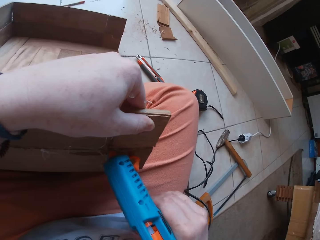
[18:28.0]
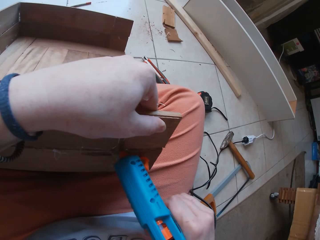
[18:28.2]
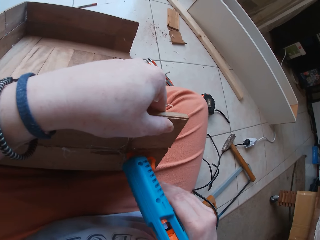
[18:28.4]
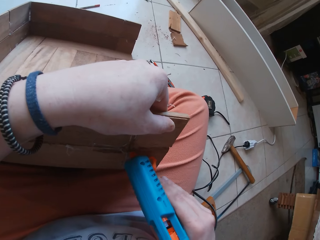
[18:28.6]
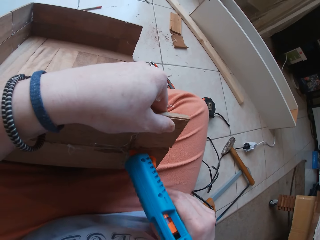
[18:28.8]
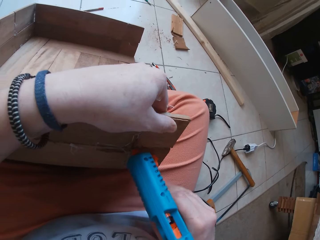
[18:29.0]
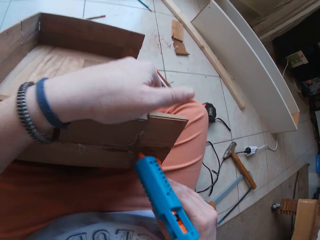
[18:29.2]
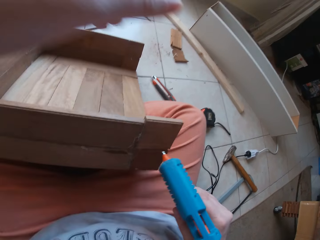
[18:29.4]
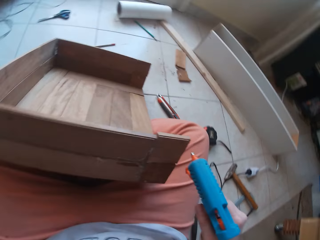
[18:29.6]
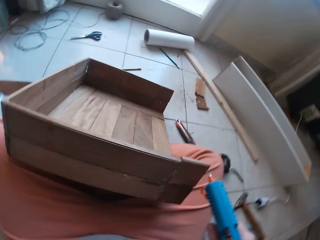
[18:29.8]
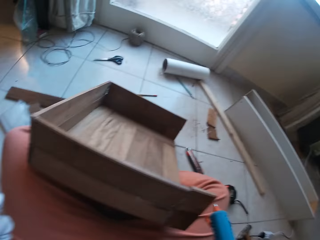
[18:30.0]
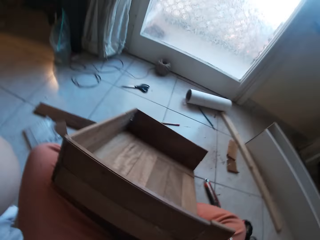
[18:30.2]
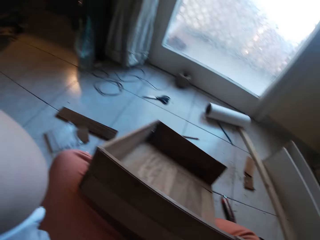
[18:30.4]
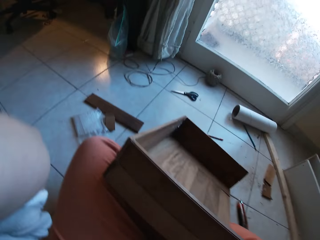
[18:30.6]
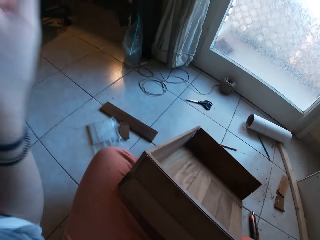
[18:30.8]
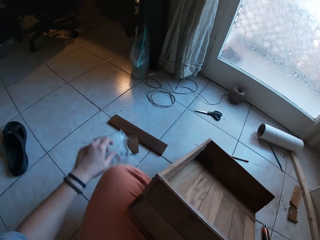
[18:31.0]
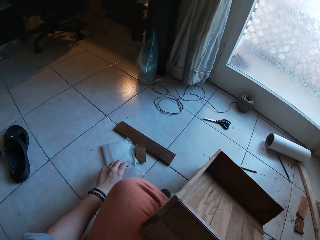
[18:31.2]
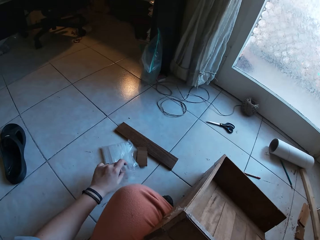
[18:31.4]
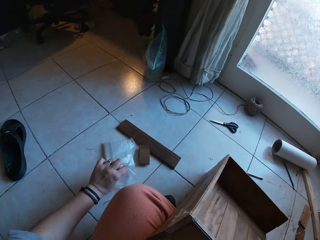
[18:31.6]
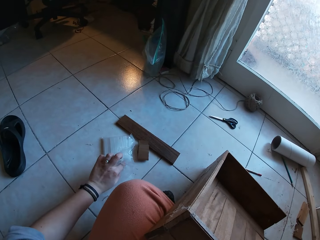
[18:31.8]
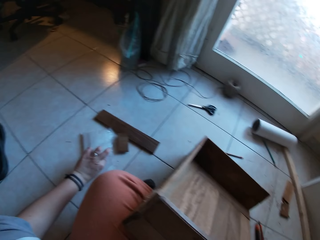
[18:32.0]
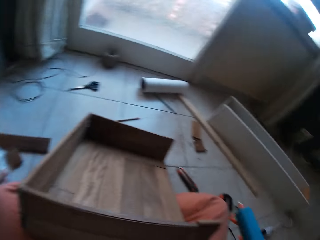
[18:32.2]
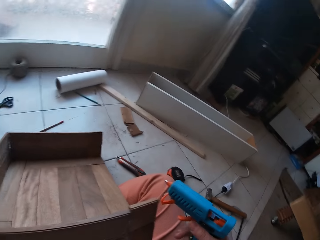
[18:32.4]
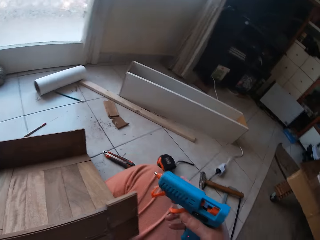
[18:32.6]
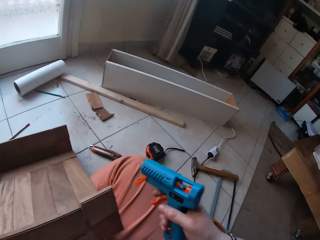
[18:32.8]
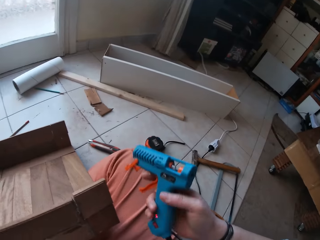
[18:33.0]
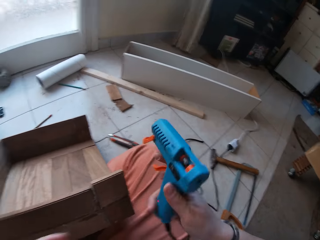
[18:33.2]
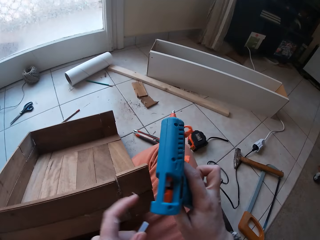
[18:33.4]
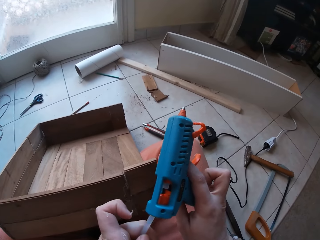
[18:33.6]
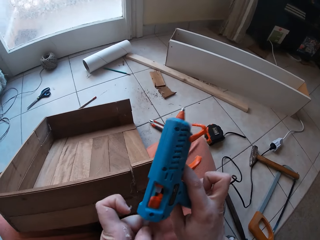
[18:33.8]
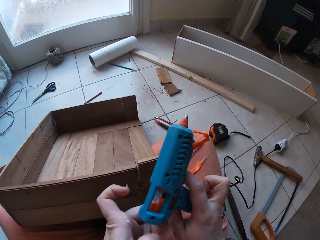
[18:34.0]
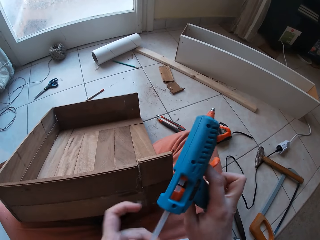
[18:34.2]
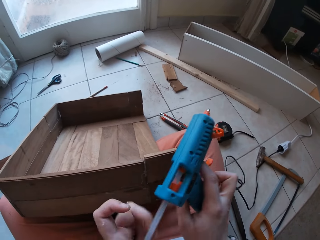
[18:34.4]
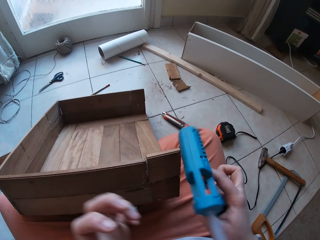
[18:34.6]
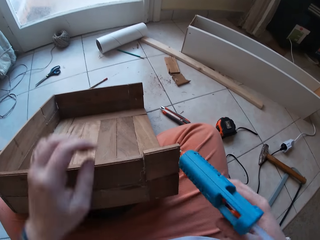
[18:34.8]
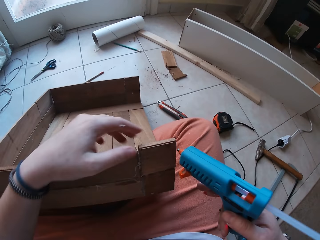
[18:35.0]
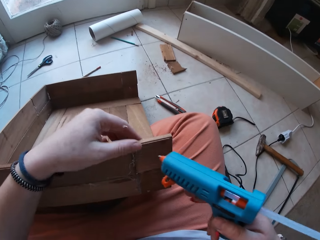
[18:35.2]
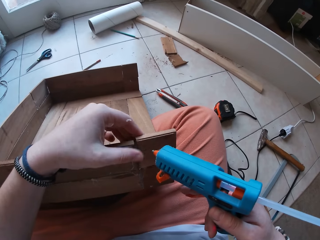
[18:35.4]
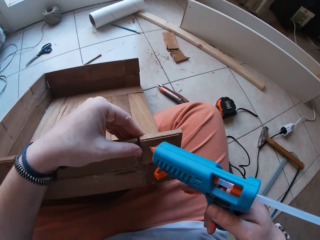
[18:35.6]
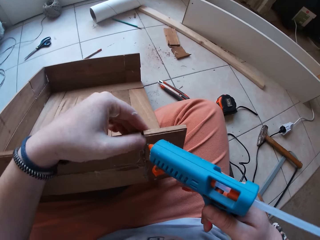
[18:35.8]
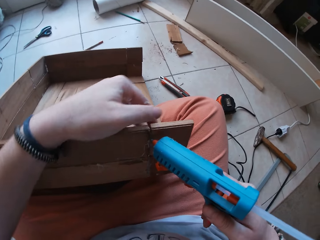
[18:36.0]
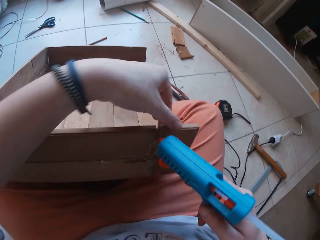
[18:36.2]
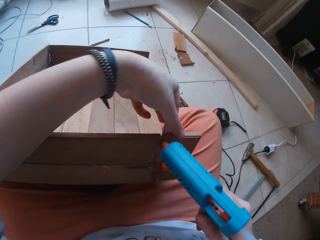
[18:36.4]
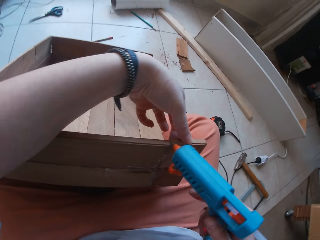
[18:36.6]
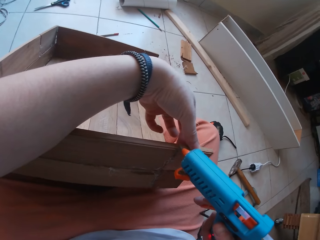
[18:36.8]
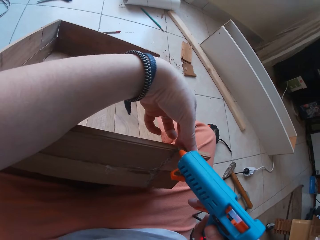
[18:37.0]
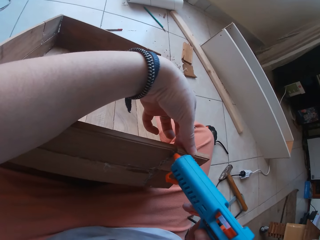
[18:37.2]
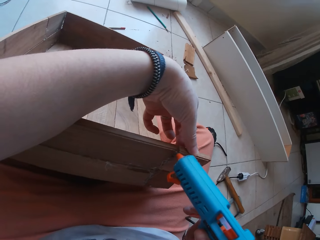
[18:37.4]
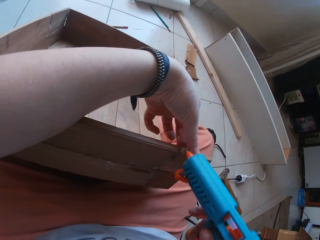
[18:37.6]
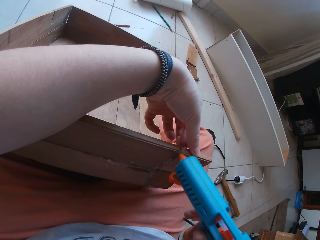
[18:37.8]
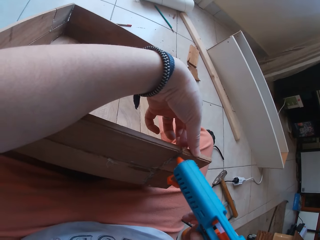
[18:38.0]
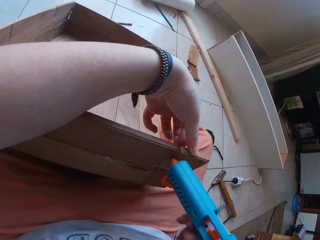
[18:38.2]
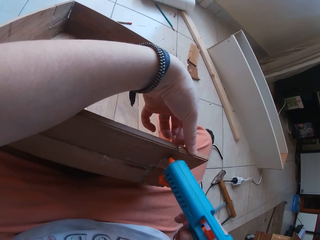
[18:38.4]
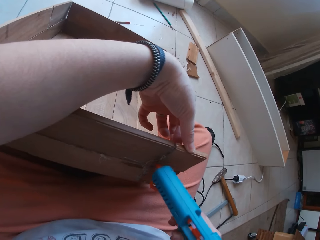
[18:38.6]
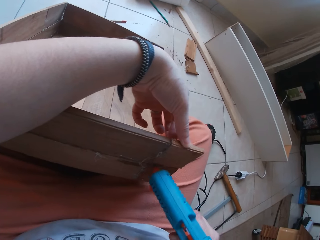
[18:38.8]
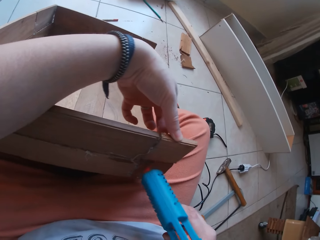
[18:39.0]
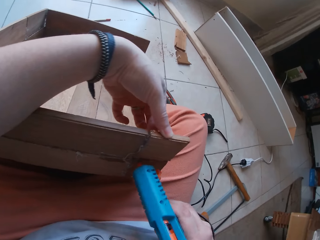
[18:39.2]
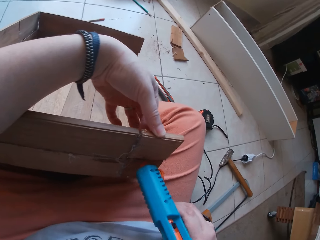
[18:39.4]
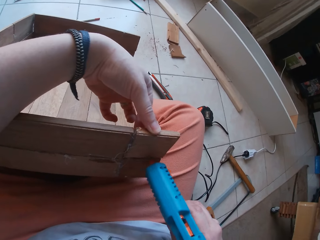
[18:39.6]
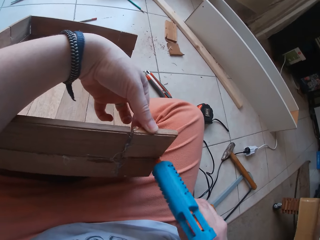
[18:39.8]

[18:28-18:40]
The camera wearer removes her left hand from the pieces of wood. She removes the glue gun from the pieces of wood with her right hand. She lifts her hand. She scratches her face. She touches a nylon of glue sticks on the floor with her left hand. She holds a polythene. She picks up something. She inserts the glue stick in the glue gun with her left hand. She holds the pieces of wood with her left hand. She applies the glue gun on the pieces of wood with her right hand and fixes the structure.

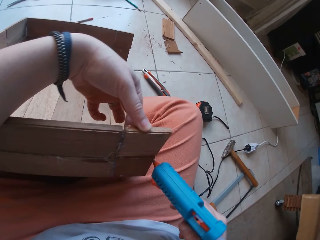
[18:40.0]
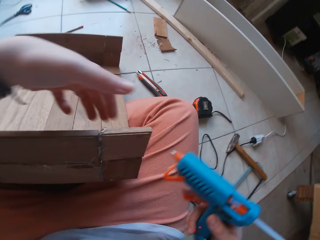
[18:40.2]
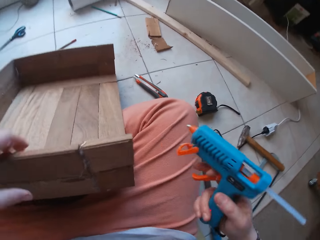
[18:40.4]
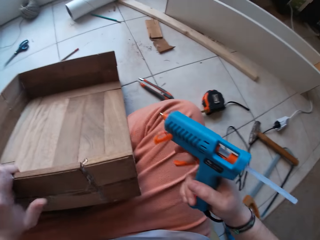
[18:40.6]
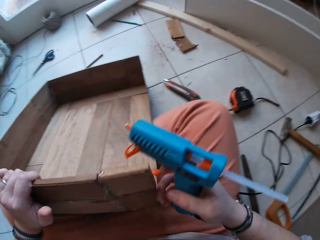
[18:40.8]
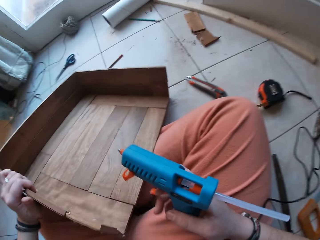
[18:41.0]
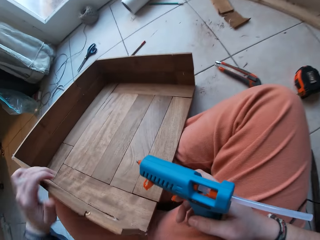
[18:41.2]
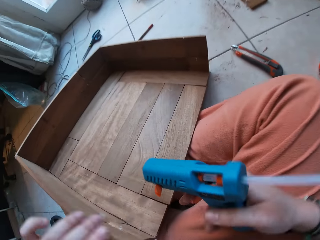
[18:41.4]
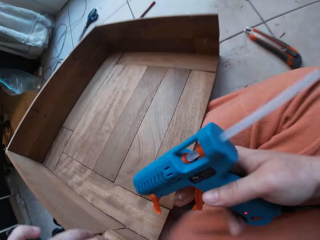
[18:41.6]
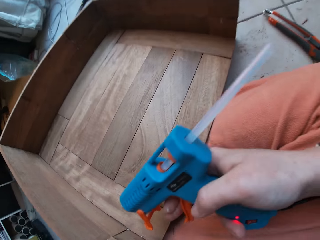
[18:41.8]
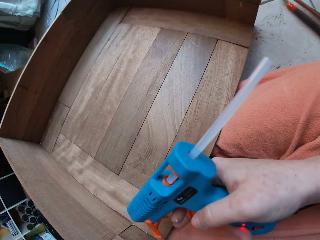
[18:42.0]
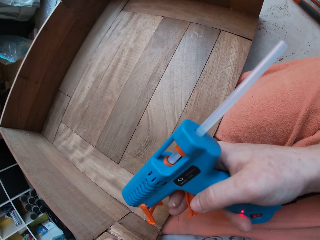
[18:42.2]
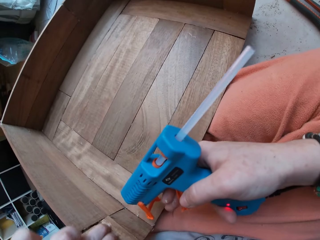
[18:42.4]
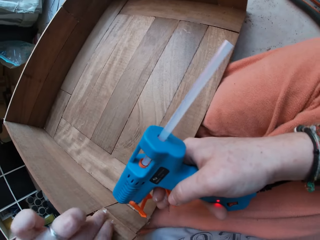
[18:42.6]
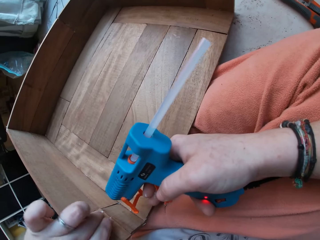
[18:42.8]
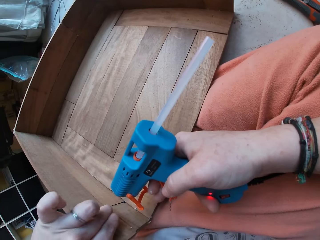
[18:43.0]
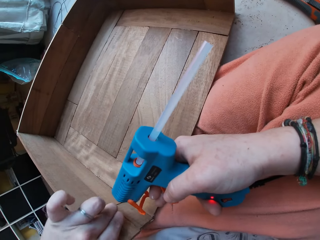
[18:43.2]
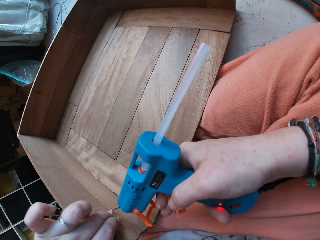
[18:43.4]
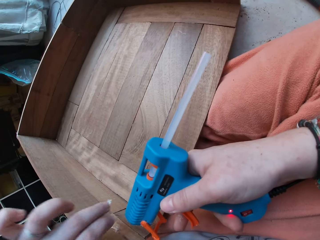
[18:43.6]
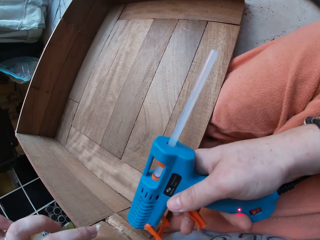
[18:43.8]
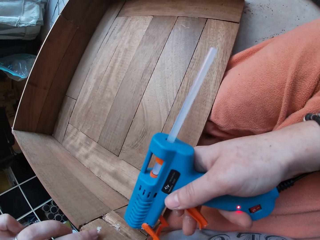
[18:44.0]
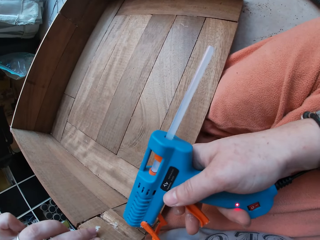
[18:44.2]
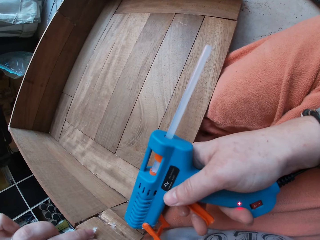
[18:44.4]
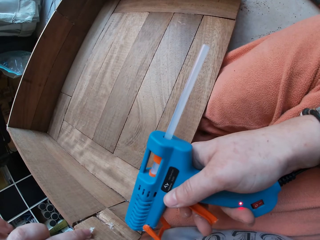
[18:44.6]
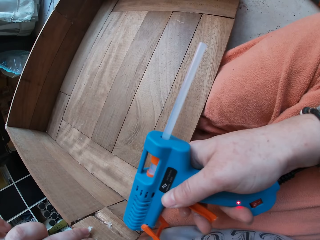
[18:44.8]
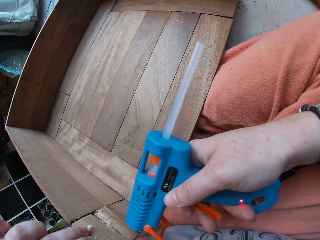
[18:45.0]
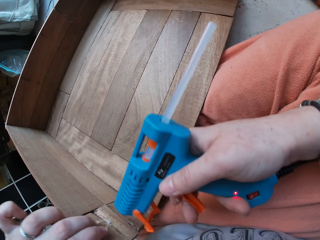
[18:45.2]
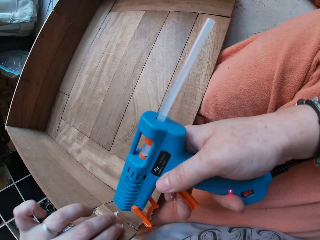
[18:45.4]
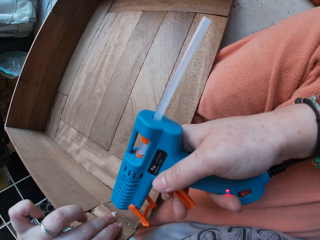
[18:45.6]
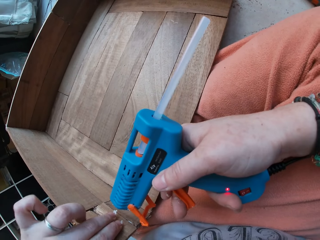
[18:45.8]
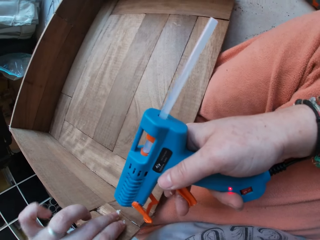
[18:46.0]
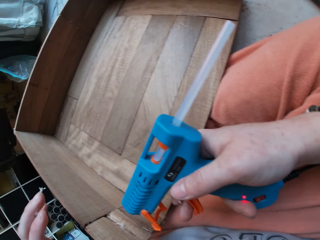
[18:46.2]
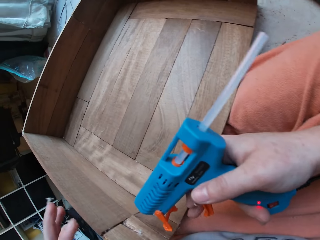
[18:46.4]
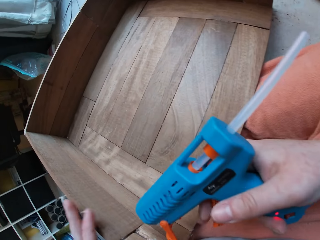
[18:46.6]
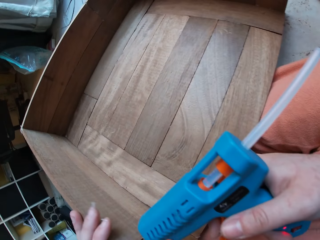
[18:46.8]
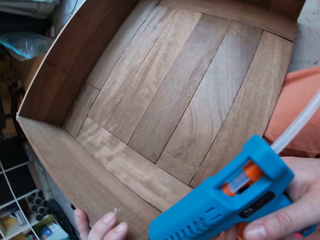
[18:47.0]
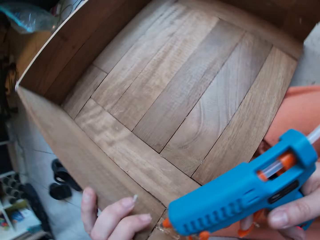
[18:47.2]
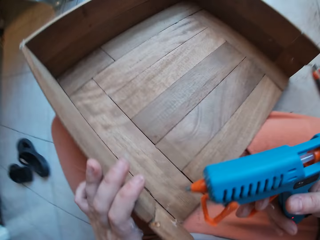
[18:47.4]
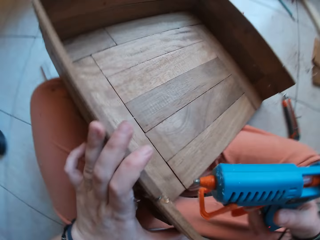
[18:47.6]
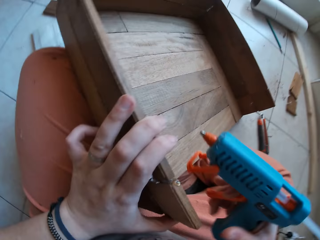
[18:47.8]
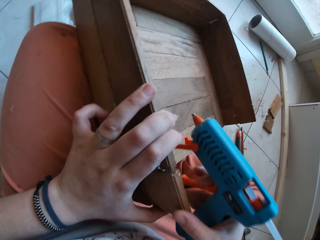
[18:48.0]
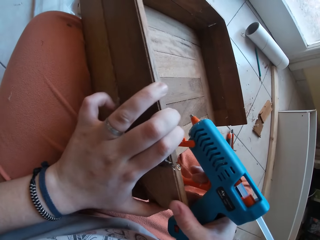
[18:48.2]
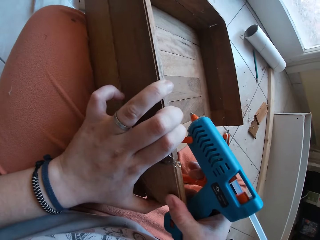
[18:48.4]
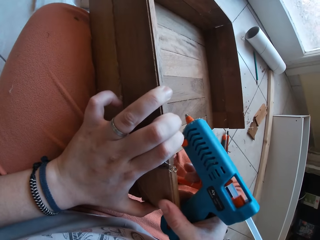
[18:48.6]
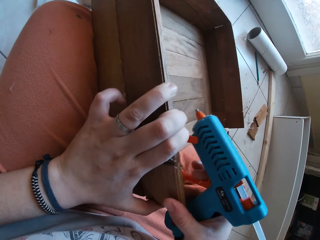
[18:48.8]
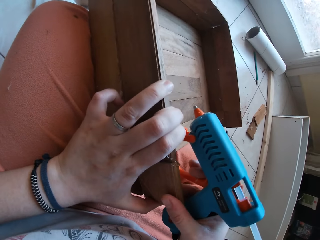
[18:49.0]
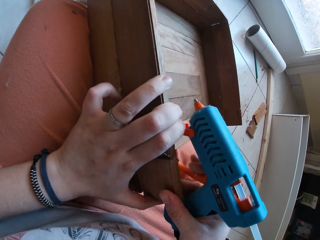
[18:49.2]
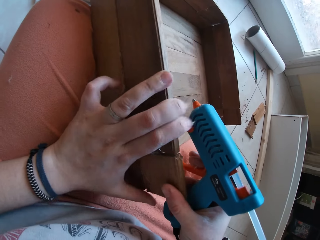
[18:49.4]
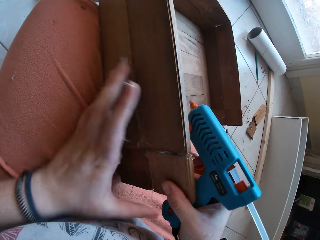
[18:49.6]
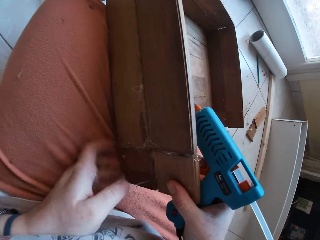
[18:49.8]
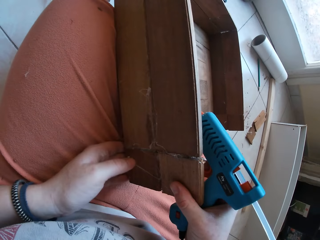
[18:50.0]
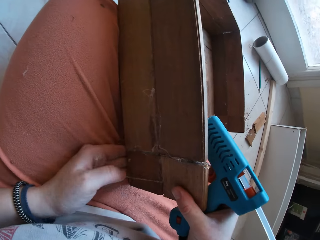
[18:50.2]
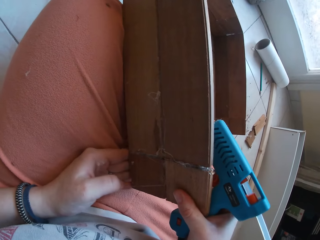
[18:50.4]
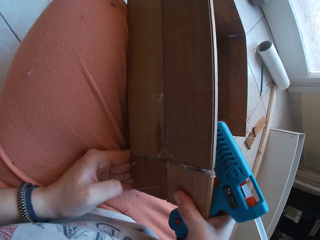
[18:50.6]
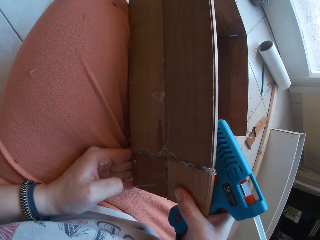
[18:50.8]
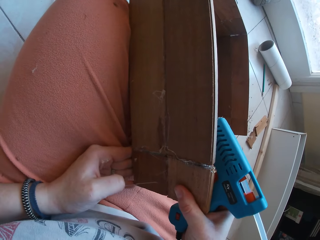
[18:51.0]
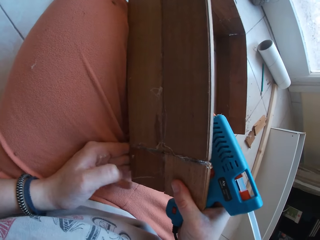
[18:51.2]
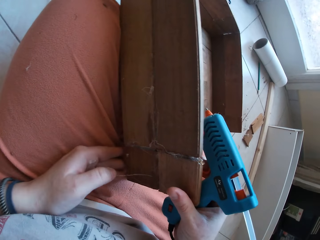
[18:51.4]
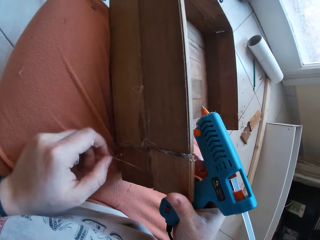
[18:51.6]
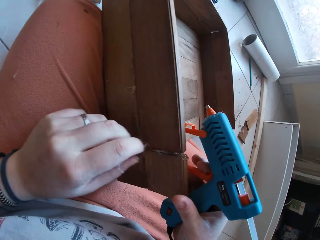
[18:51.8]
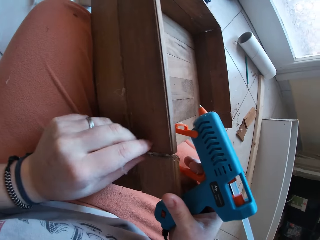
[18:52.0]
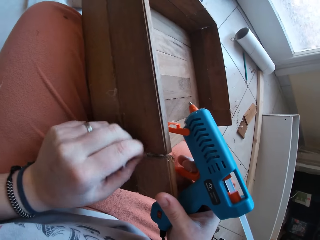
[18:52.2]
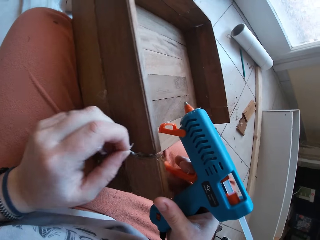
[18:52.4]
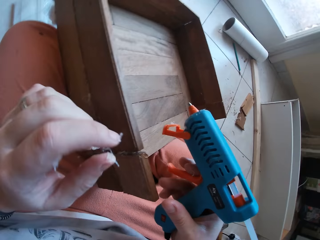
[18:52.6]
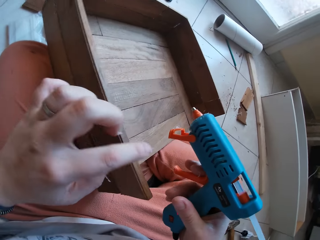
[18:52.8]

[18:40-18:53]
The camera wearer removes the glue gun from the pieces of wood with her right hand. She removes her left hand from the pieces of wood. She holds the pieces of wood with her left hand. She fixes the structure. She applies the glue gun on the pieces of wood with her right hand. She removes the glue gun from the pieces of wood with her right hand. She touches the pieces of wood with her right hand. She removes her left hand from the pieces of wood.
